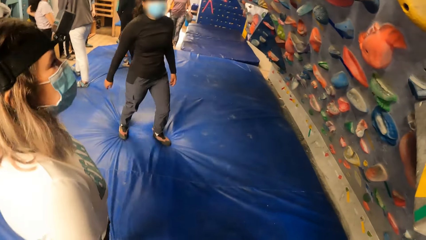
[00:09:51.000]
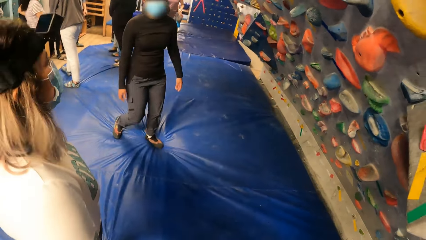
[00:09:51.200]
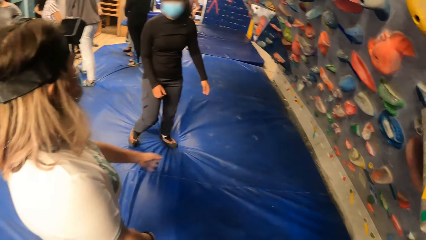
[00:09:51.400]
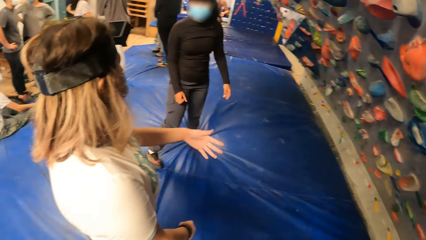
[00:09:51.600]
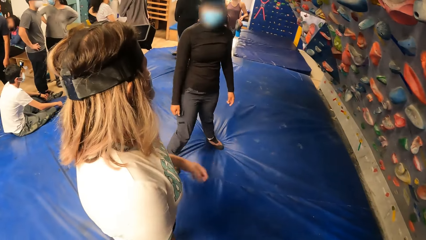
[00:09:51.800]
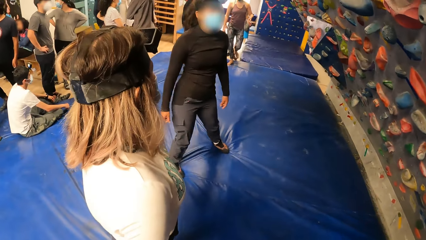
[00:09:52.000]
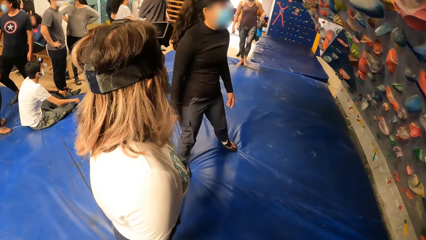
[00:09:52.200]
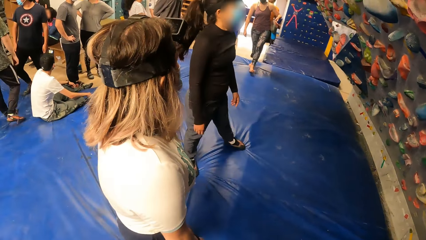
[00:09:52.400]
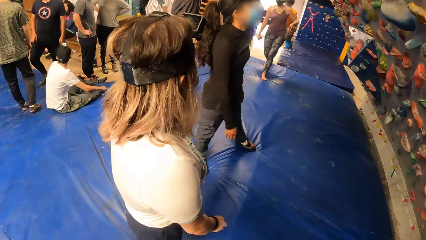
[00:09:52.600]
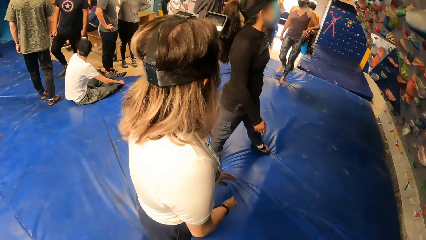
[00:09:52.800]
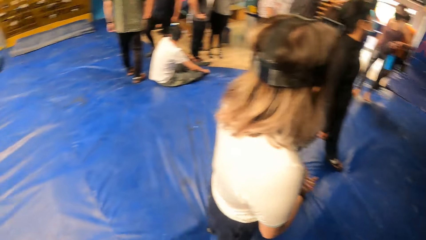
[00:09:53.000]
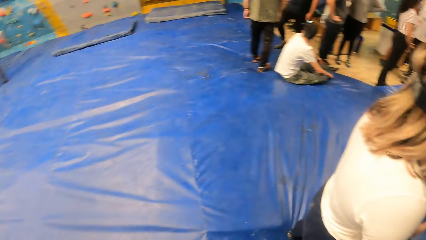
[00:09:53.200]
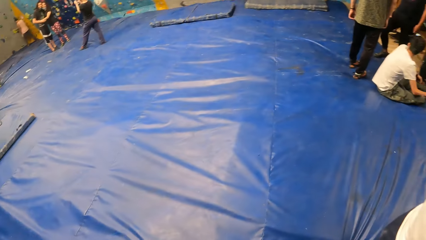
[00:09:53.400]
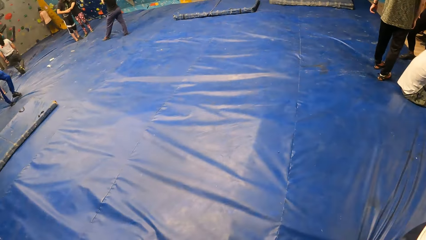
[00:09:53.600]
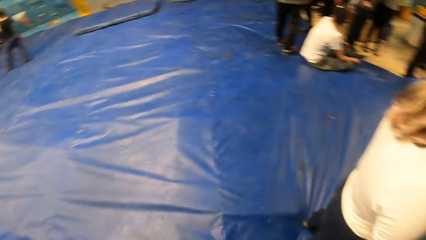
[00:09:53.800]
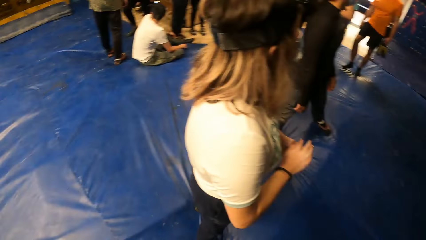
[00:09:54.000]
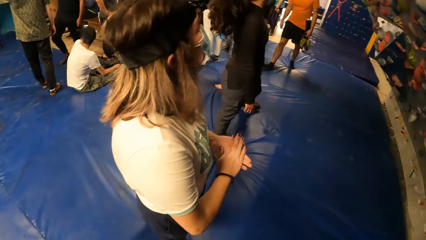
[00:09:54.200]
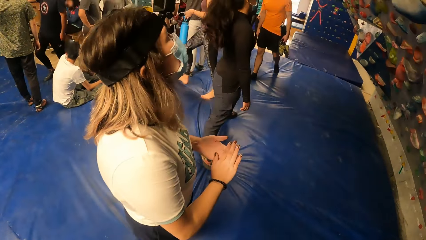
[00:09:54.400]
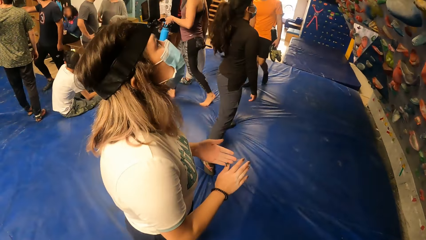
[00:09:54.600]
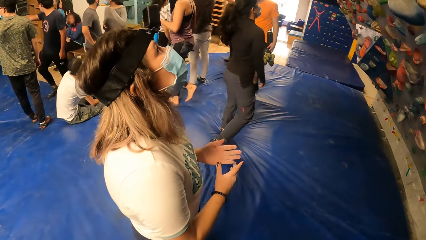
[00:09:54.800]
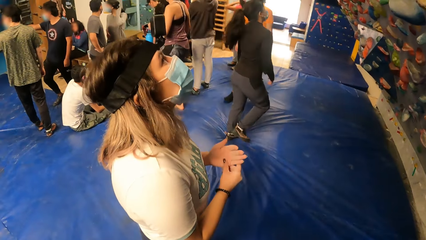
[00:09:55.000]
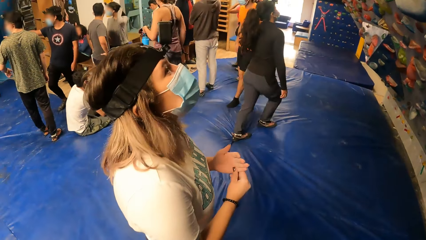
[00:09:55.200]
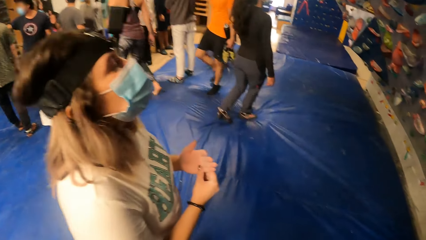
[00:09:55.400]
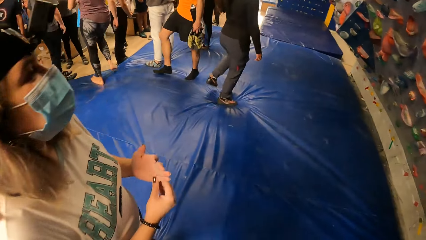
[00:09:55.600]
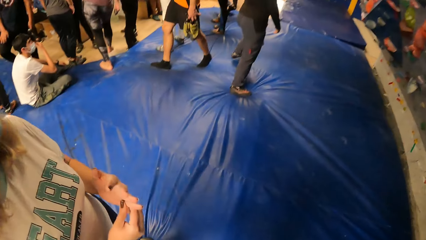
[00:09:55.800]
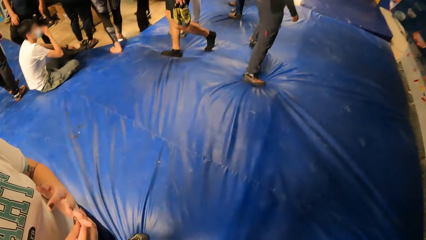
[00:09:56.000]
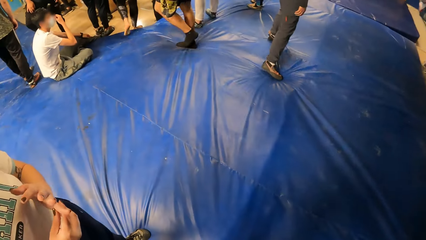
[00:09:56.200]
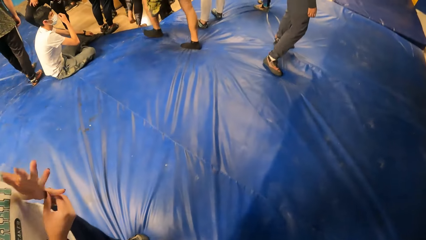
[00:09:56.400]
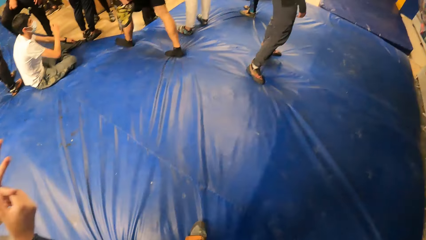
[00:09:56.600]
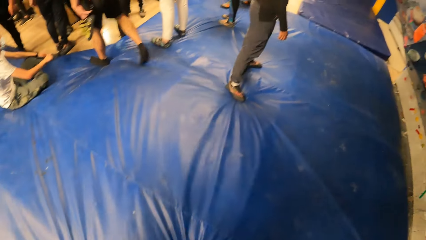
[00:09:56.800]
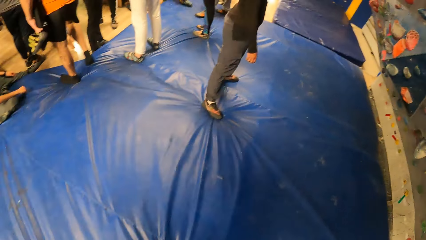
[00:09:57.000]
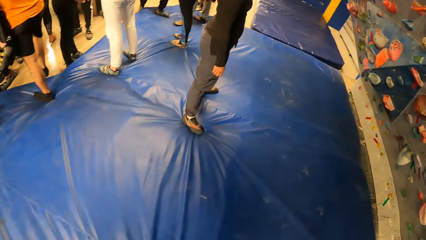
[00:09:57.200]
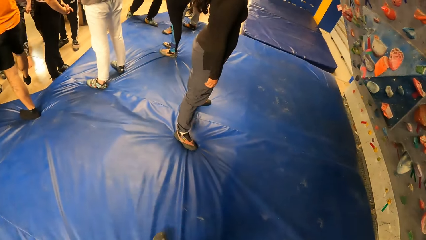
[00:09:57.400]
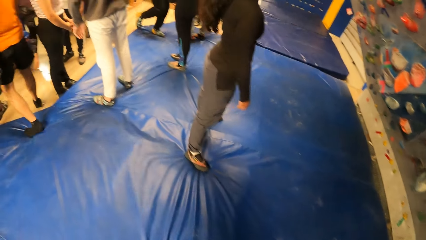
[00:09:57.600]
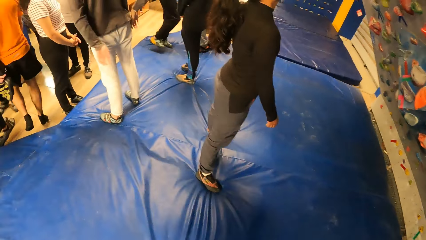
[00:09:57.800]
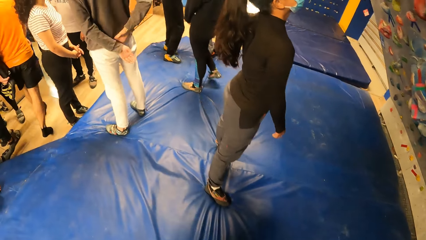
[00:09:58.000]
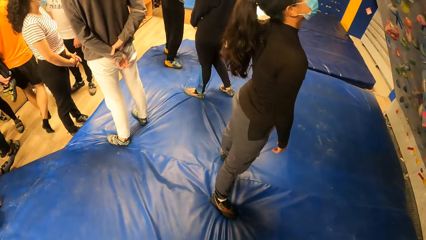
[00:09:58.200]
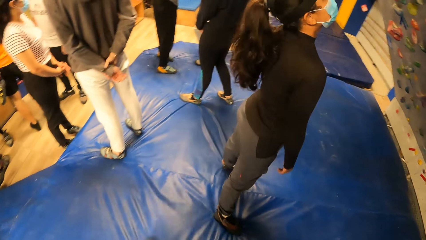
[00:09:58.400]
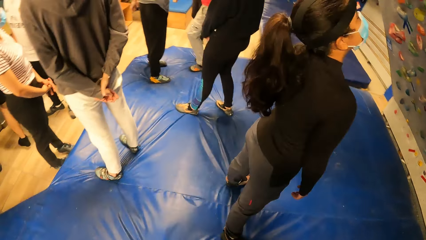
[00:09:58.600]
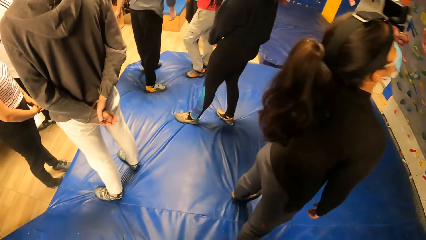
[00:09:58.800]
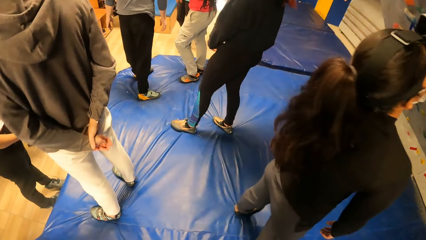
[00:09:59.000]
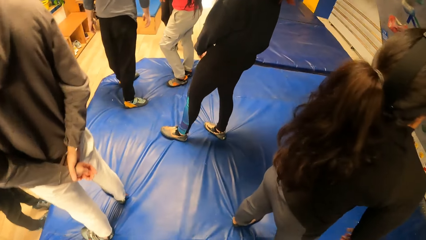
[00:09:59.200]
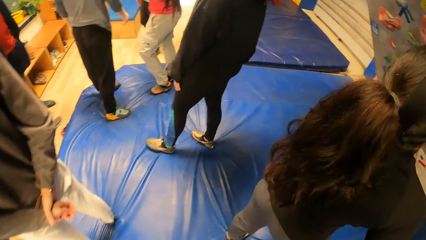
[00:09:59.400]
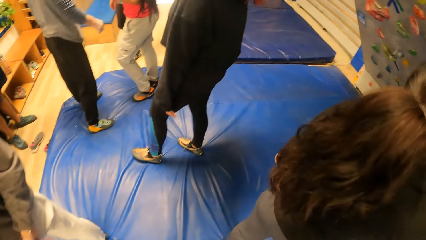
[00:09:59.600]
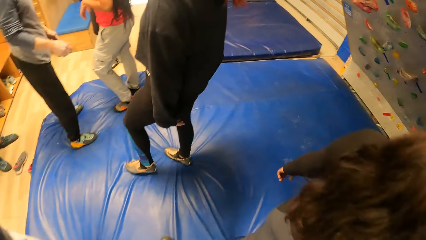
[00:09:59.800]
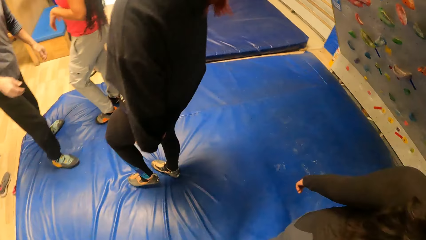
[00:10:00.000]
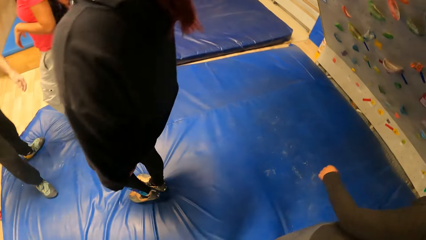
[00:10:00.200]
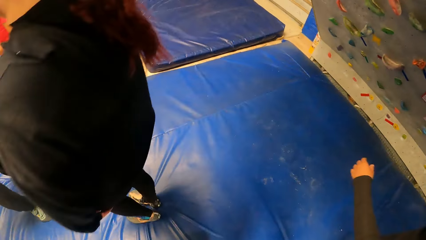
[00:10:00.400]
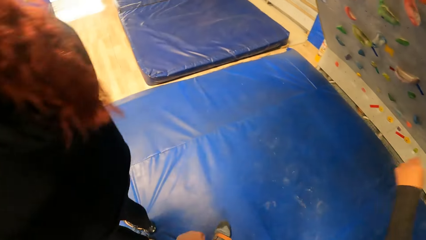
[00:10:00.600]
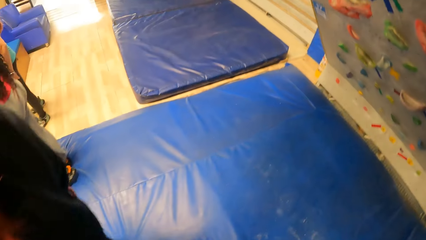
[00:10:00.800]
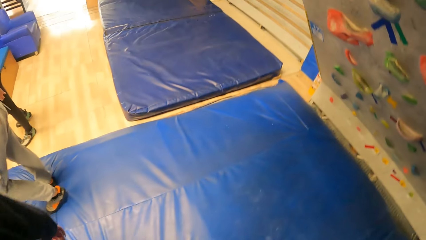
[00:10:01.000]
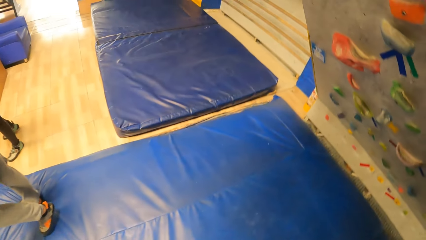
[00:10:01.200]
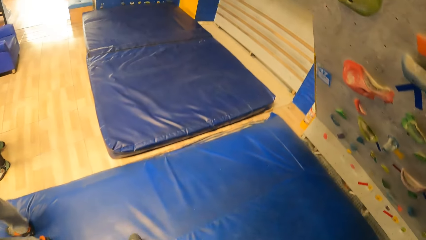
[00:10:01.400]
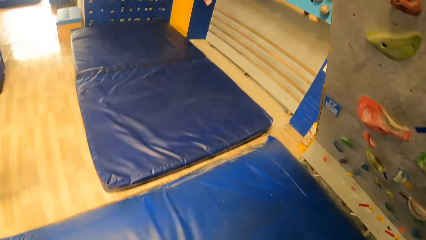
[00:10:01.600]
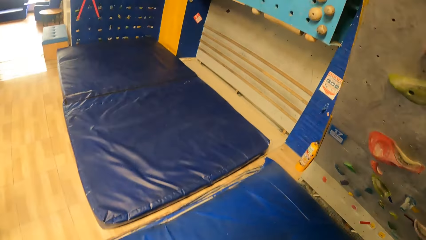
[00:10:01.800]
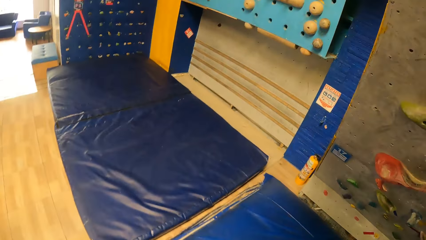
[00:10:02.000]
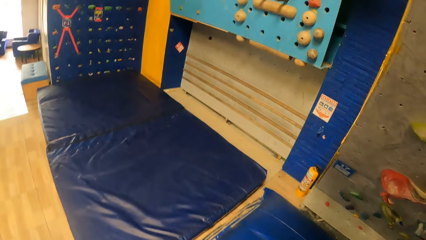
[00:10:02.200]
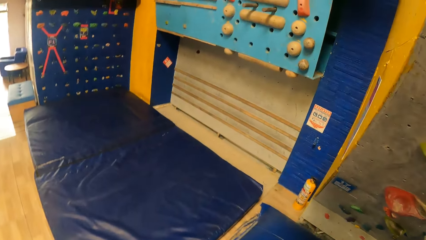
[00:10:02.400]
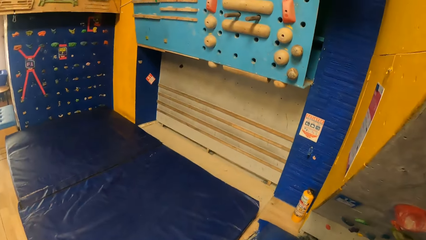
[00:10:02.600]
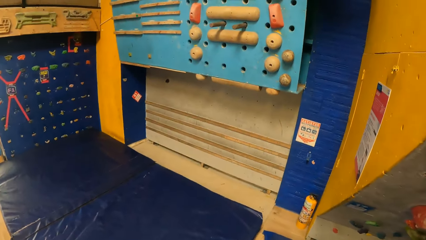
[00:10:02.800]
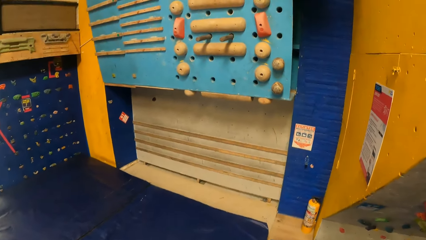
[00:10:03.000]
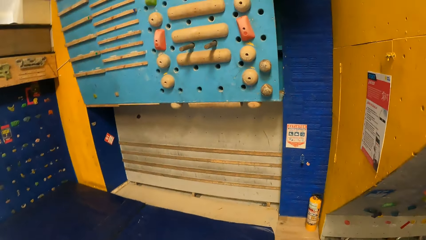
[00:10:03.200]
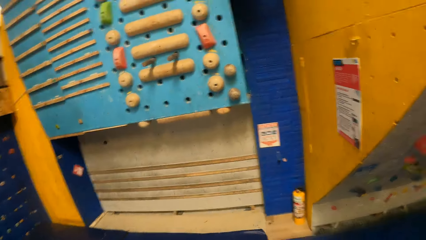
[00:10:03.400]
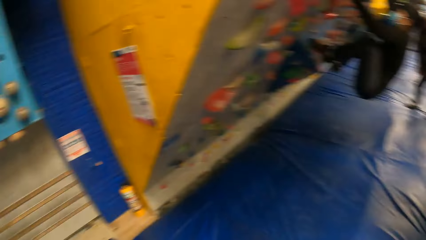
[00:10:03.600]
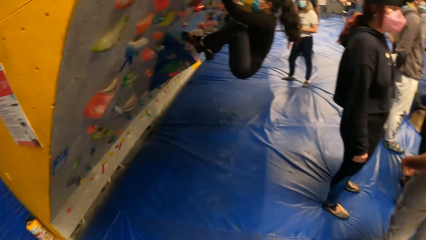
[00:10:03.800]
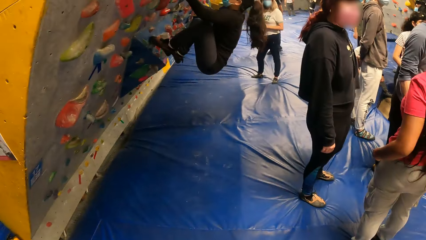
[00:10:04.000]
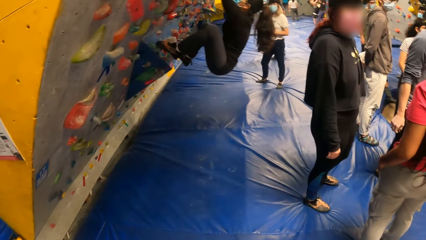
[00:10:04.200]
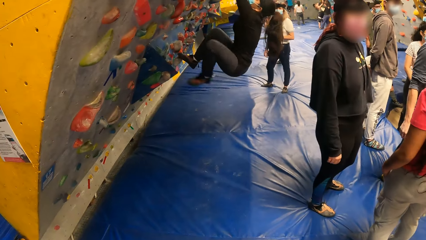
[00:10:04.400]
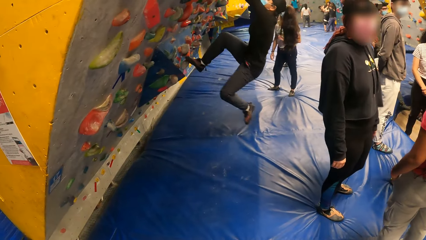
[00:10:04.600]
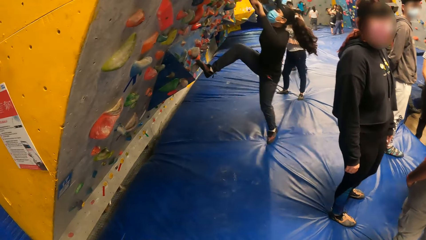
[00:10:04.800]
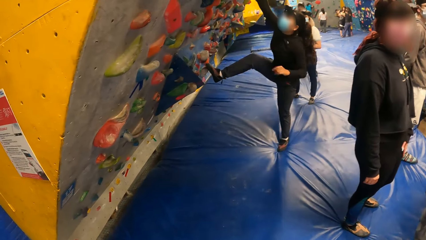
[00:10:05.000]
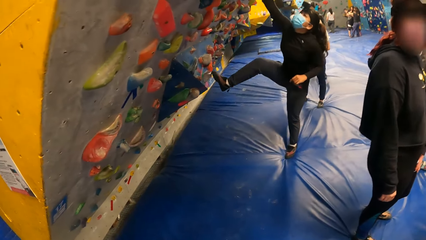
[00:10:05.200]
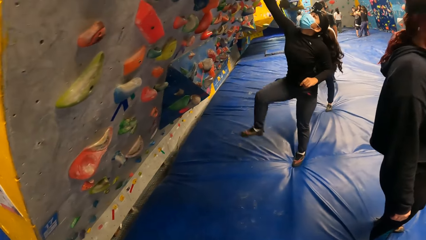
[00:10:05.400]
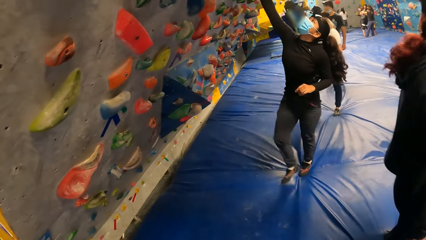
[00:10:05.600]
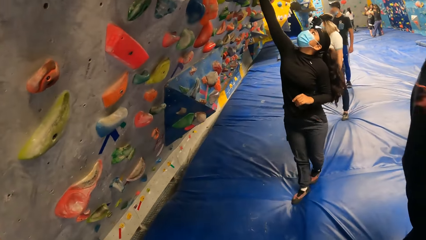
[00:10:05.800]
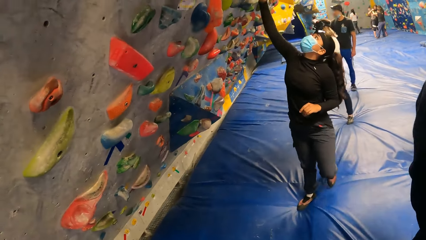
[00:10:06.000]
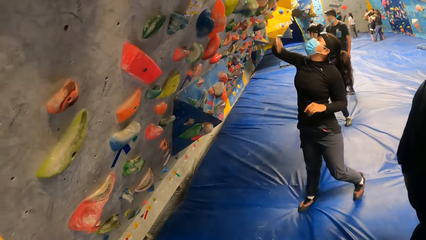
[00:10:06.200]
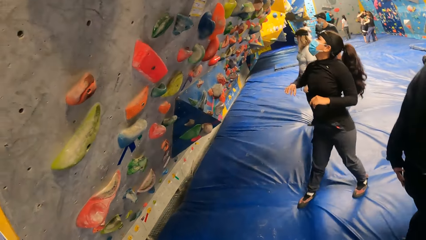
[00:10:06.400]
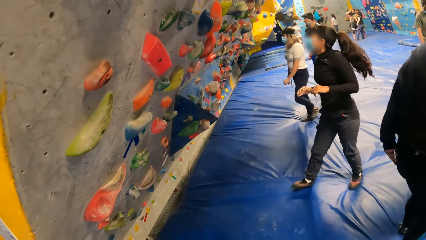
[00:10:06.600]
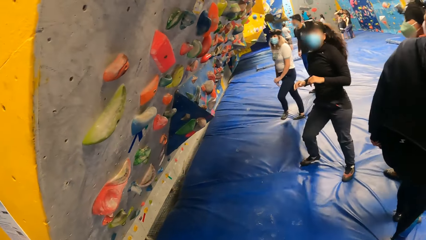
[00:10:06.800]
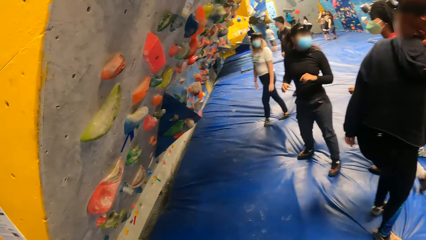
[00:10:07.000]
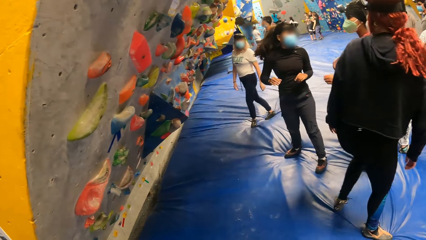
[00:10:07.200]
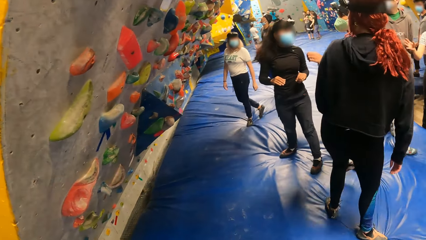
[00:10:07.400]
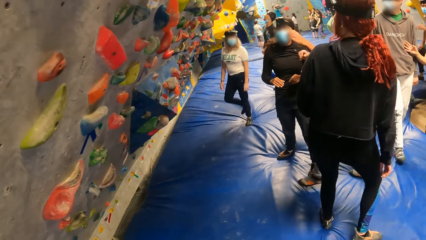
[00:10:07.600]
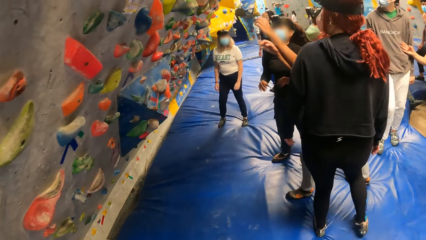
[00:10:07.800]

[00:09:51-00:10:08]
The camera wearer turns around the activity room. They look at a lady. They walk around. They walk along the activity room. They turn around the activity room. They look around.
